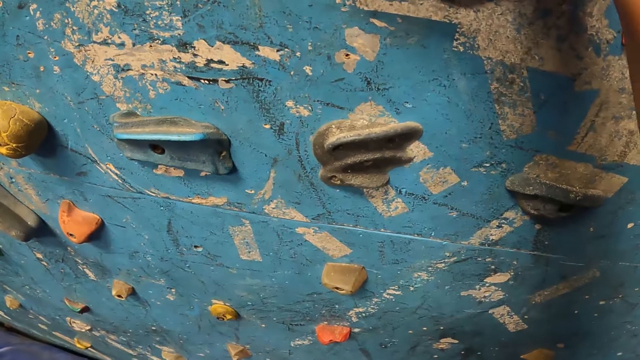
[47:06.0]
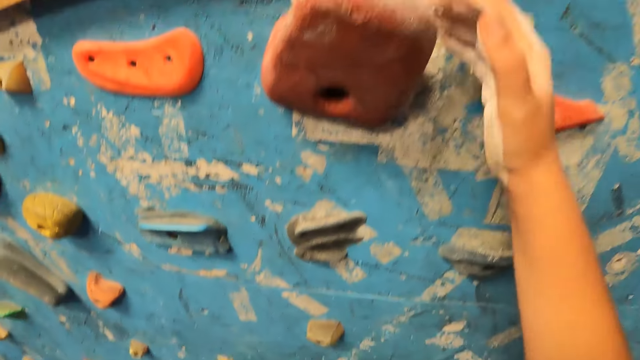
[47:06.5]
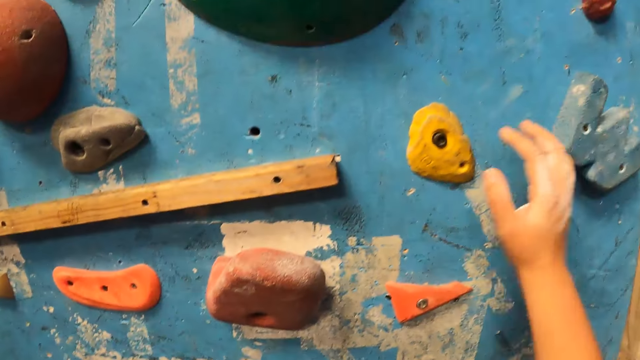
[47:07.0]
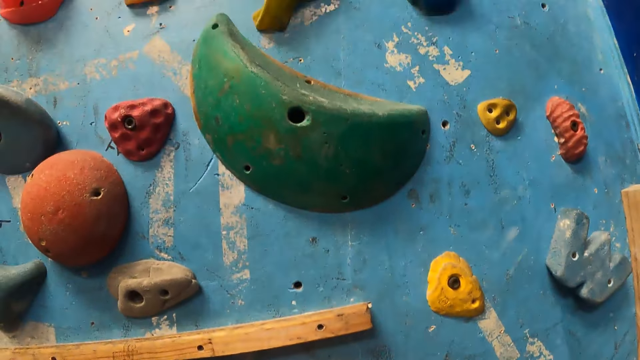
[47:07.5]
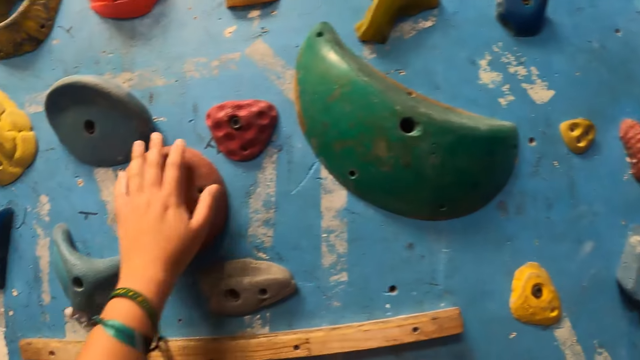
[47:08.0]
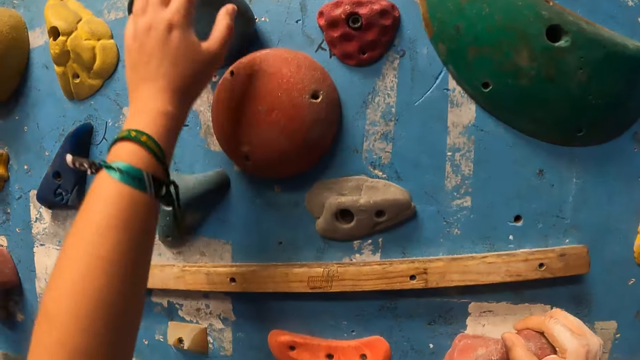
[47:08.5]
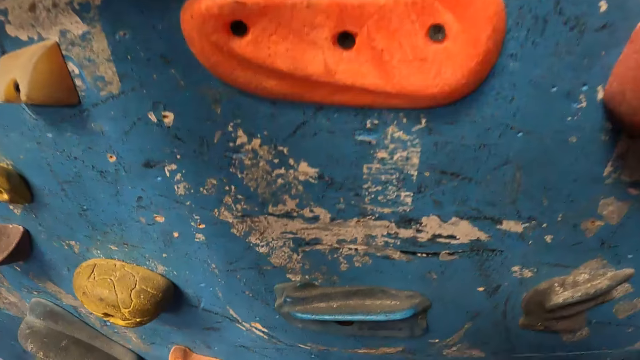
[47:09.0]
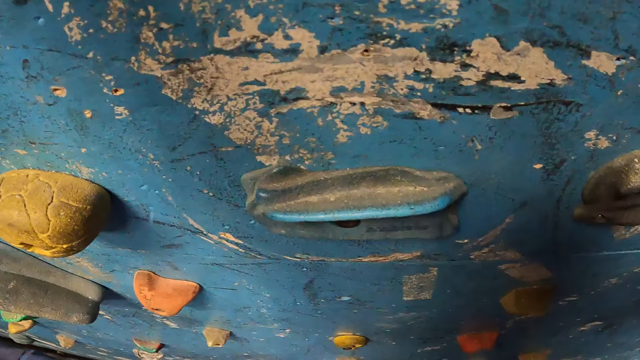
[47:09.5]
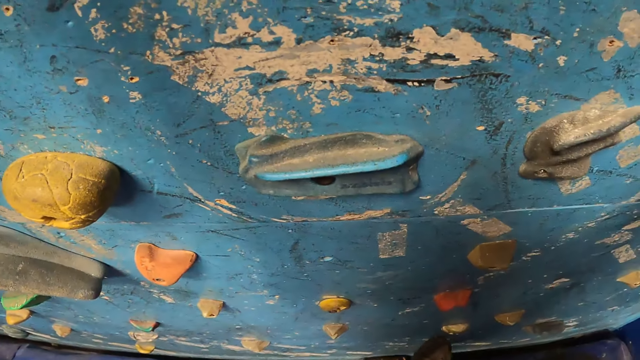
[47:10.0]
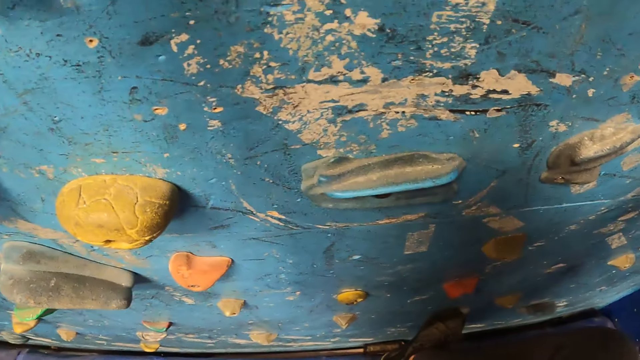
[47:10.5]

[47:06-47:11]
The camera wearer climbs the wall.

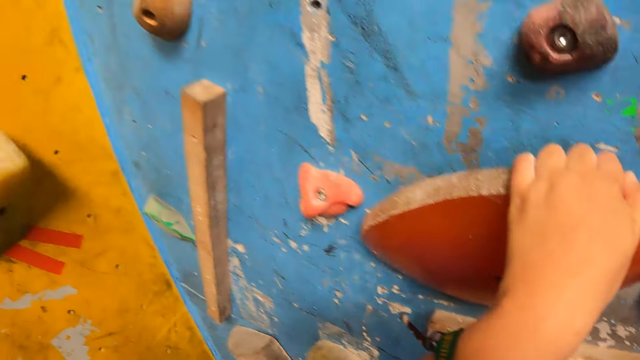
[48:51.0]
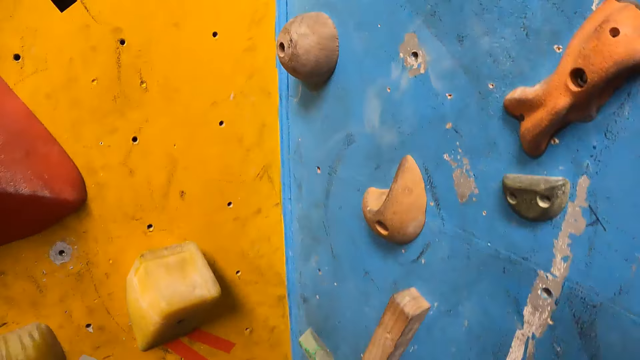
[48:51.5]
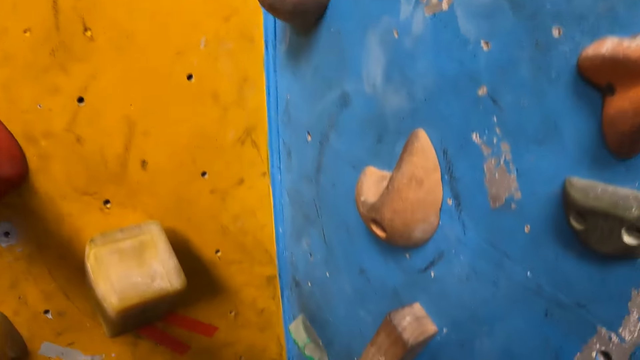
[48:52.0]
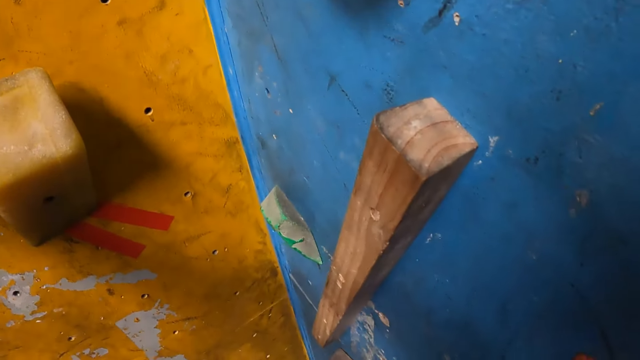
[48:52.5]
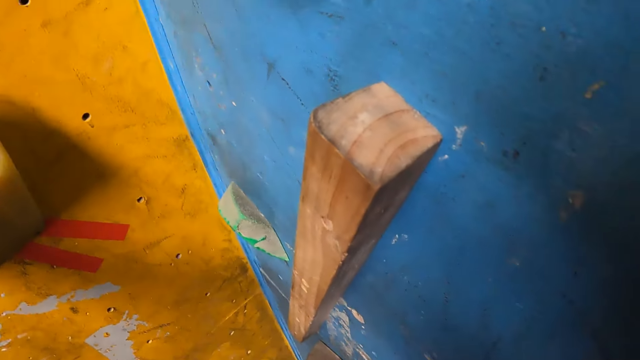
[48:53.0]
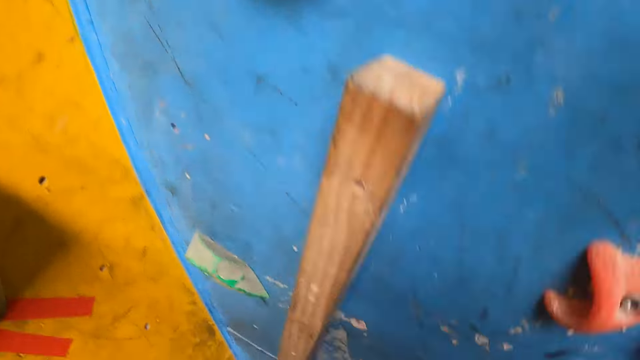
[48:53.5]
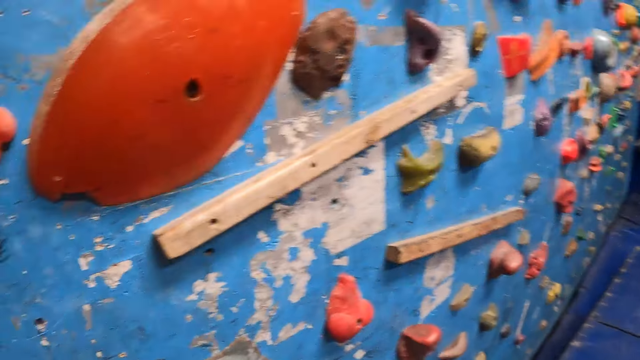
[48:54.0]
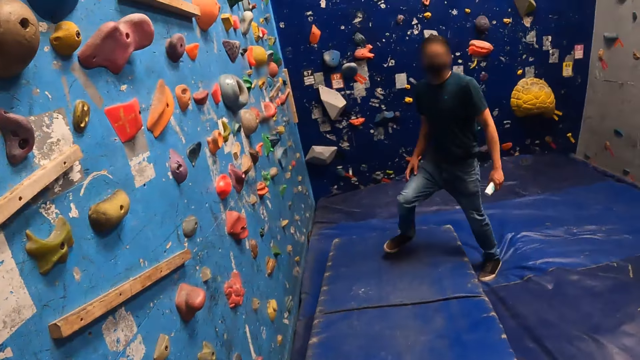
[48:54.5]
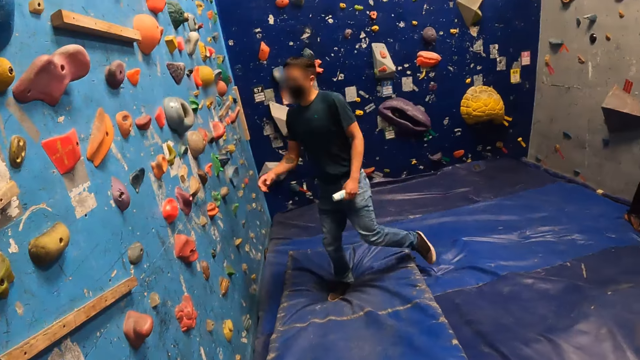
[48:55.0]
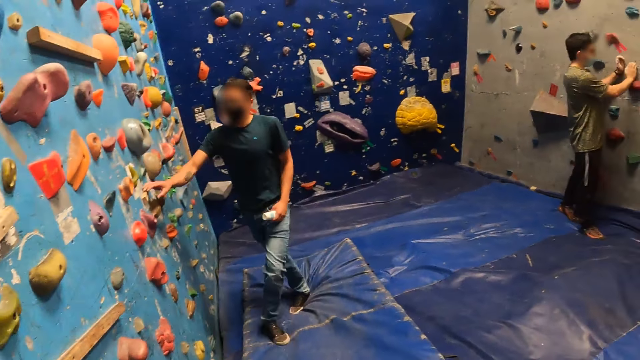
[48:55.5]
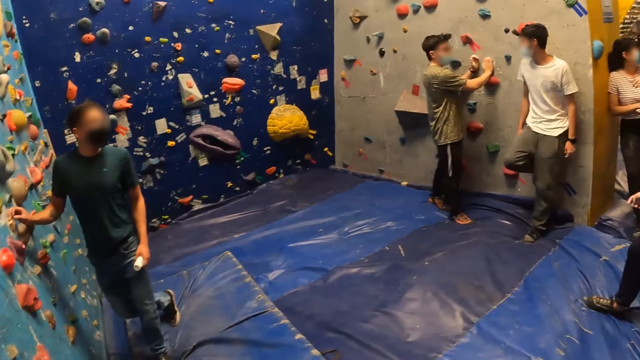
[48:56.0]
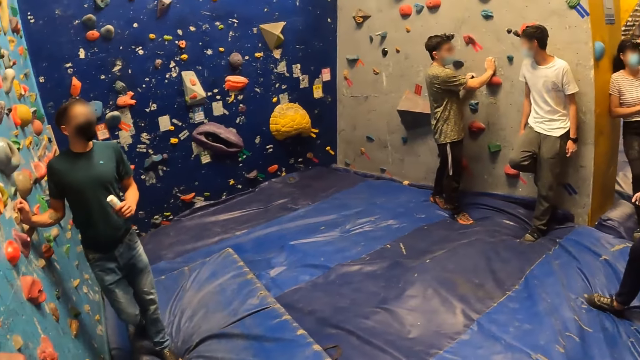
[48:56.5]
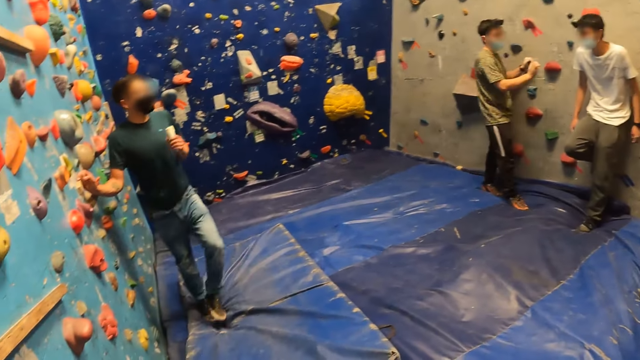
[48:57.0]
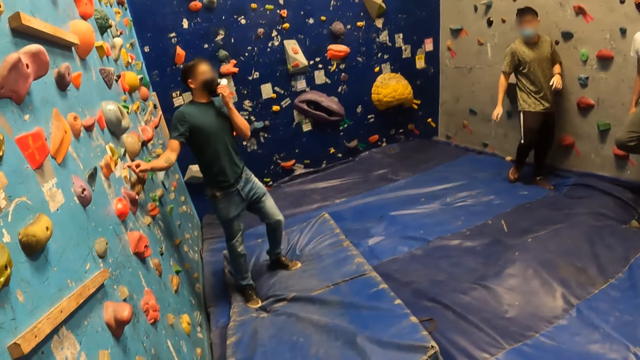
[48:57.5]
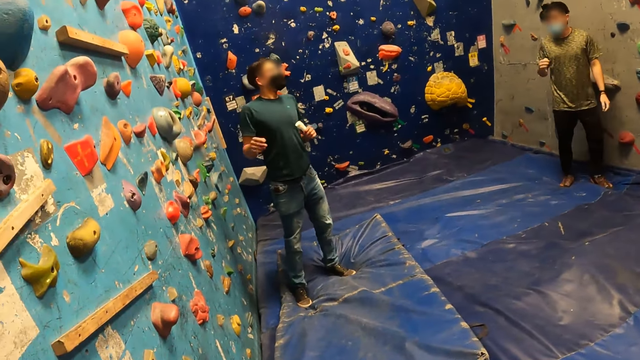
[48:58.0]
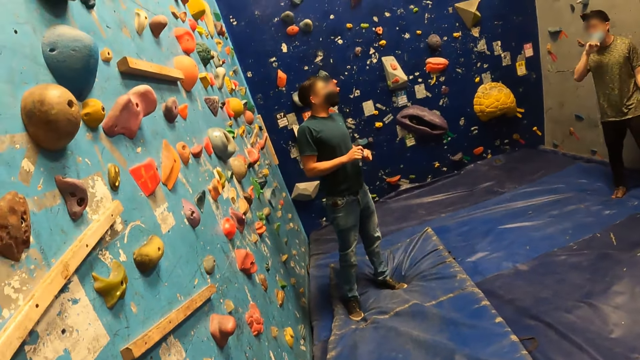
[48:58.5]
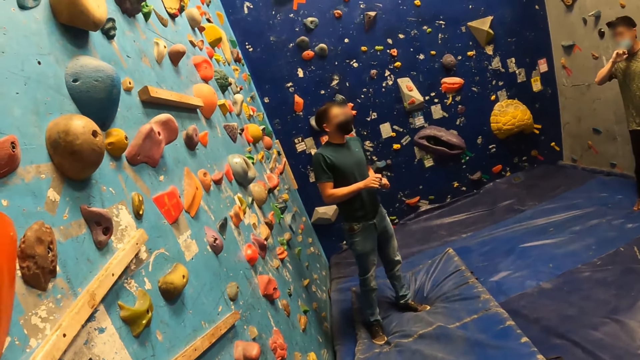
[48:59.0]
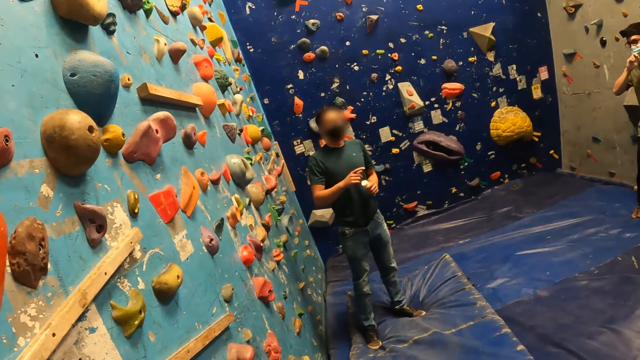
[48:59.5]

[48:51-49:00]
The camera wearer jumps down from the wall climb challenge.

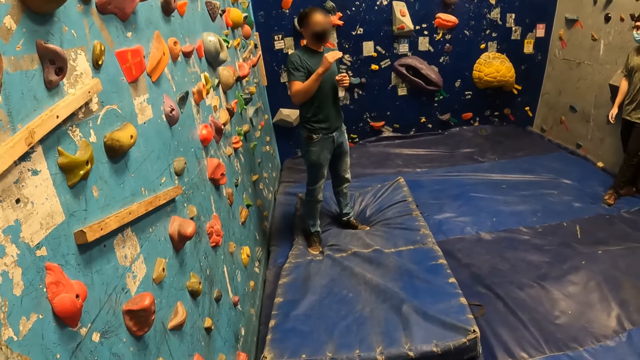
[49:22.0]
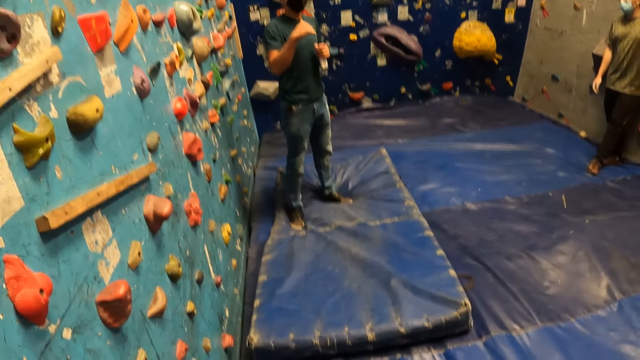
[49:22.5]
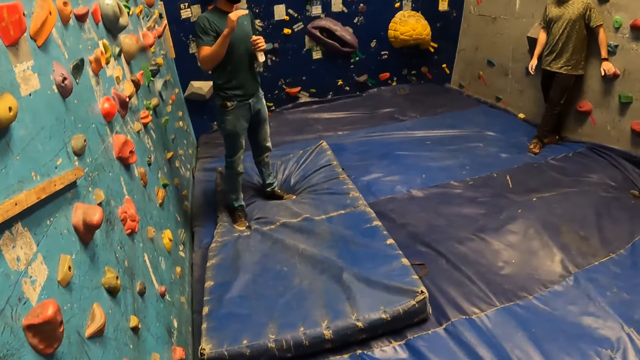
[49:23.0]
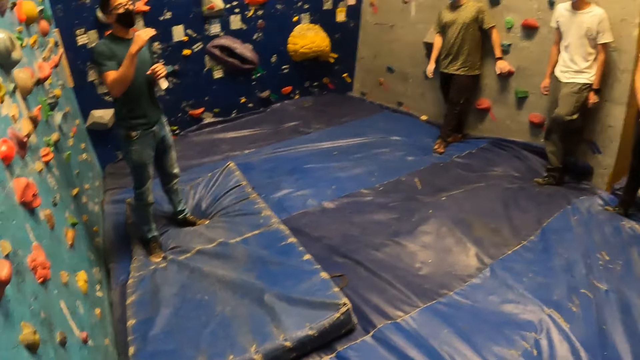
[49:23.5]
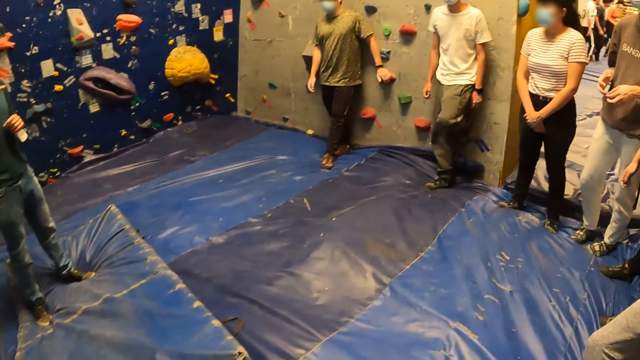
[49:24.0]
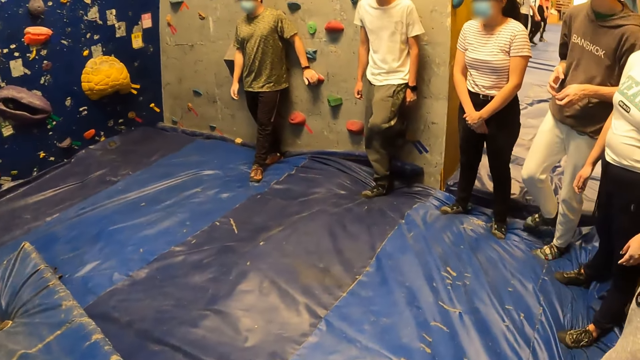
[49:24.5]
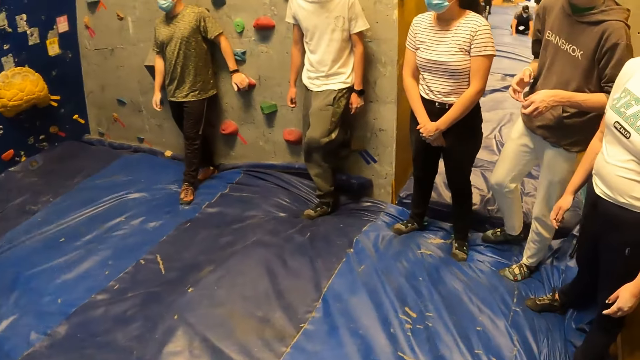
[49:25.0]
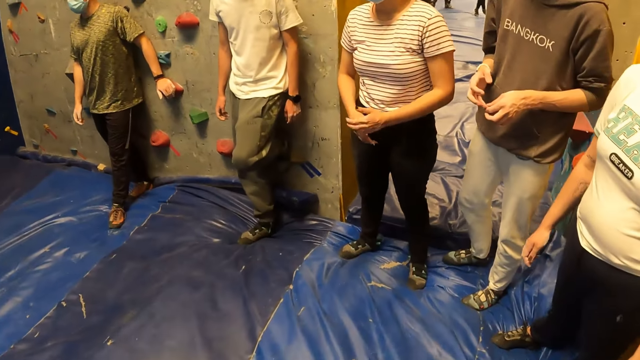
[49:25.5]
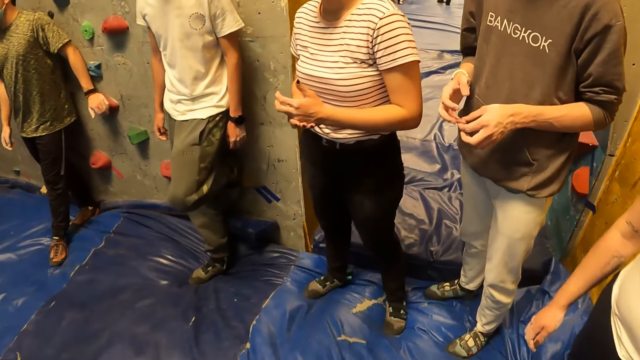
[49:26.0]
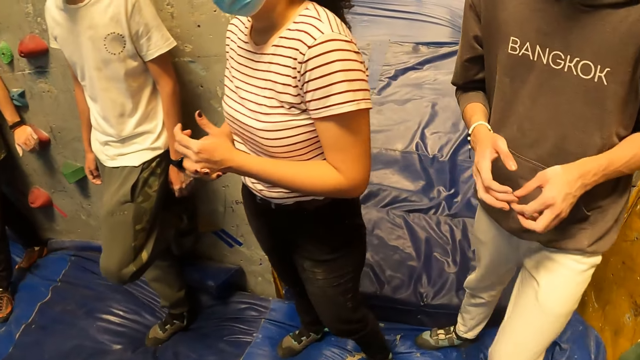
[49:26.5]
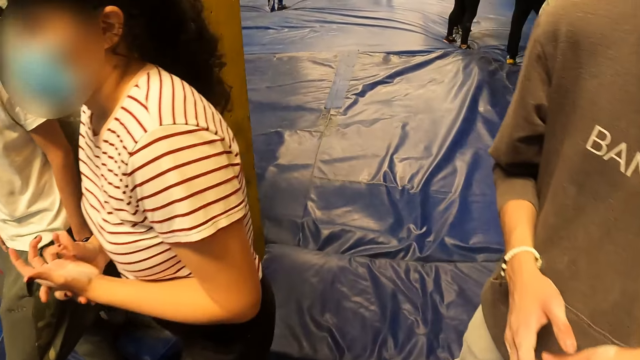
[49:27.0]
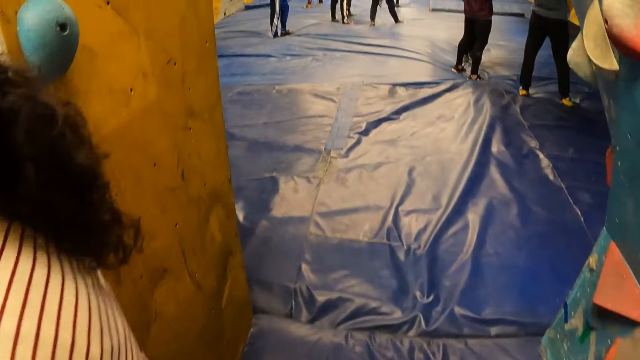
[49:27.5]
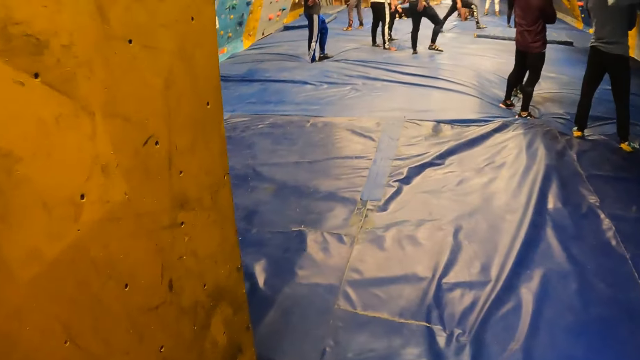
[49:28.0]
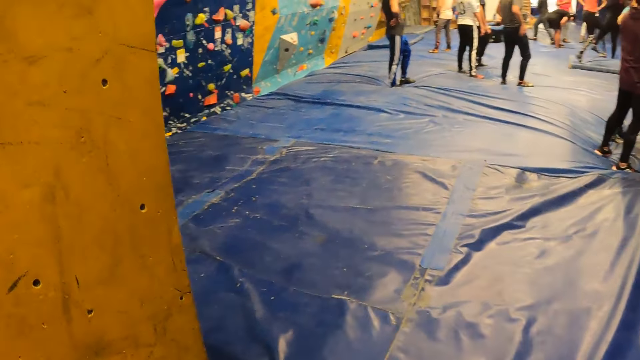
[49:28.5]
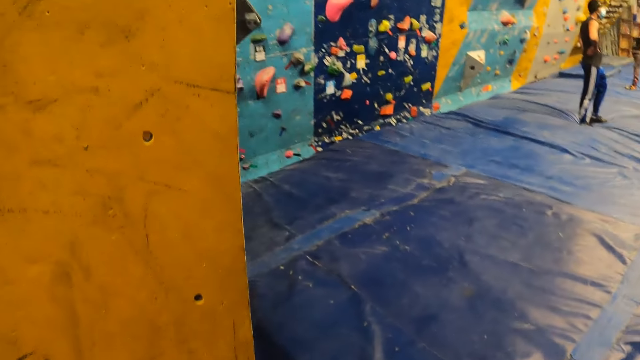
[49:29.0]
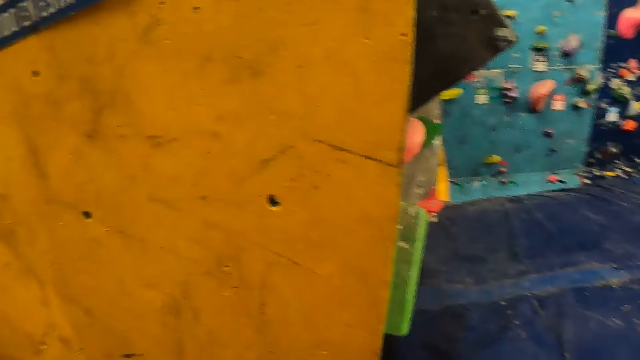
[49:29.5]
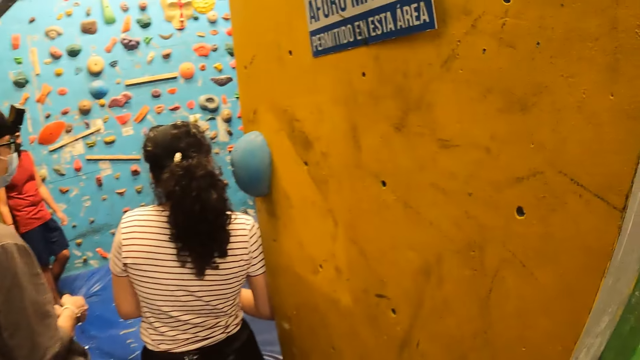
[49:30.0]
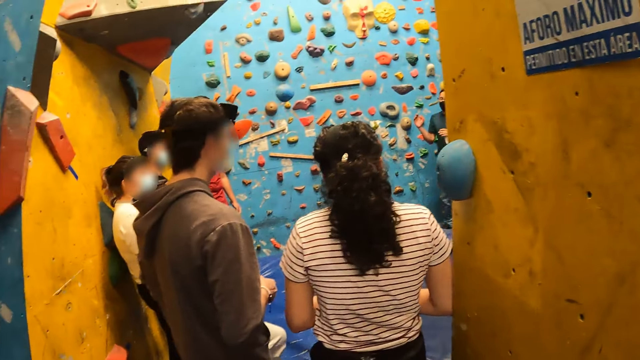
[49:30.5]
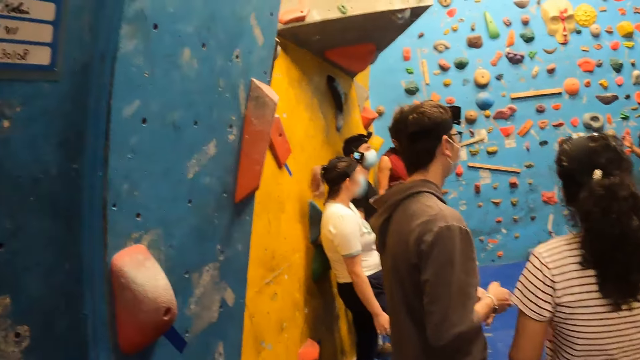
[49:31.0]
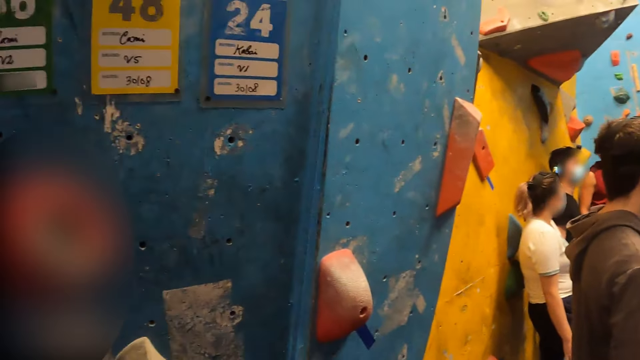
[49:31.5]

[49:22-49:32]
The camera wearer walks away from the wall. They walk around the wall climb challenge blue mat. They walk past a woman and a man. They stand behind the woman and the man.
